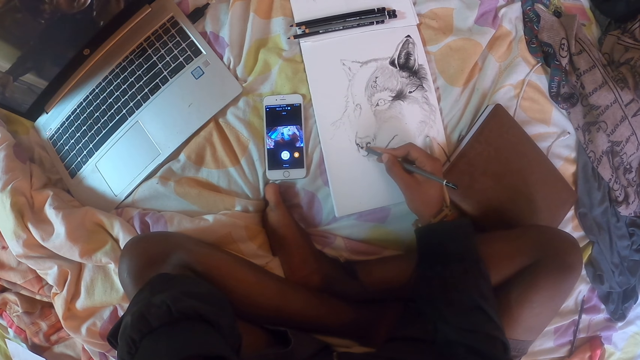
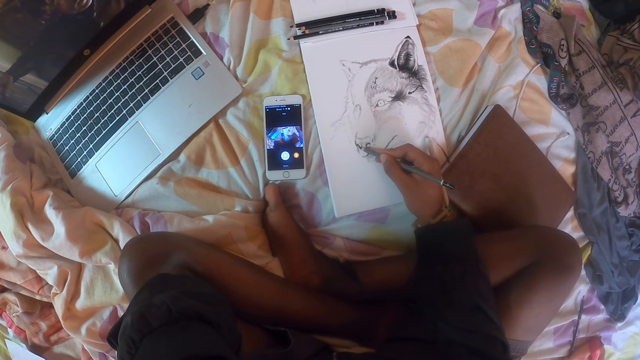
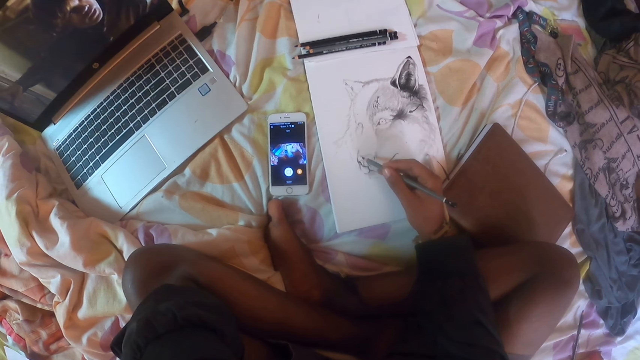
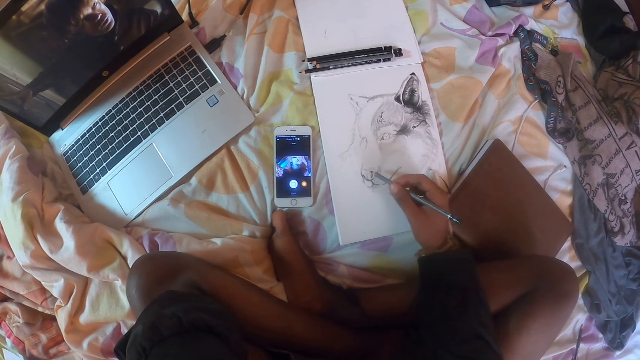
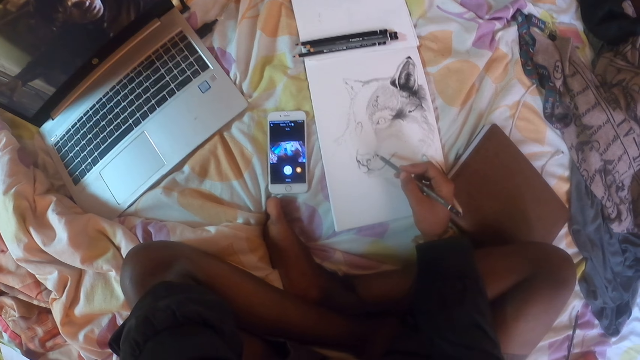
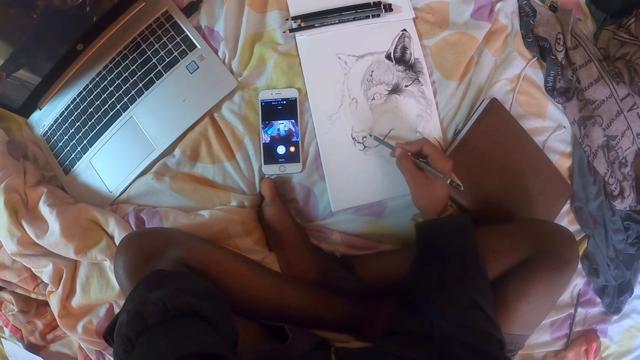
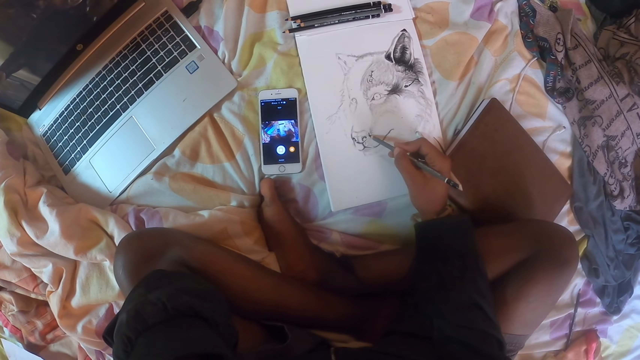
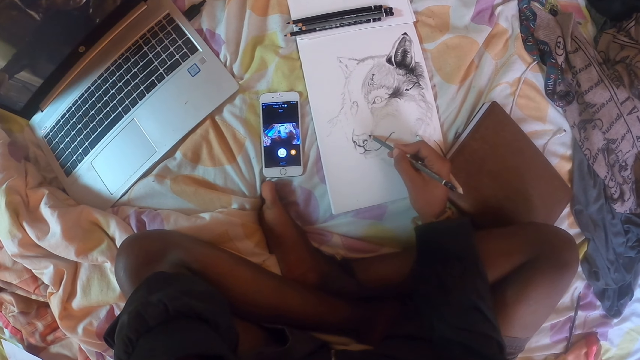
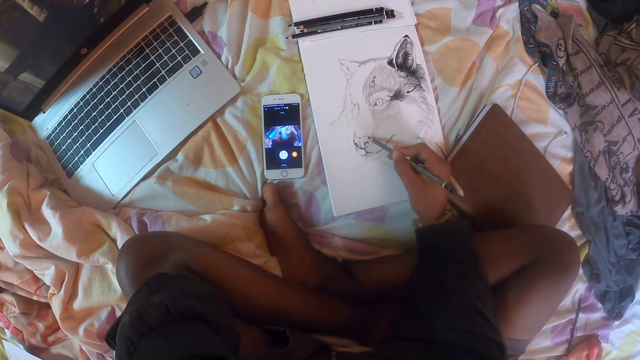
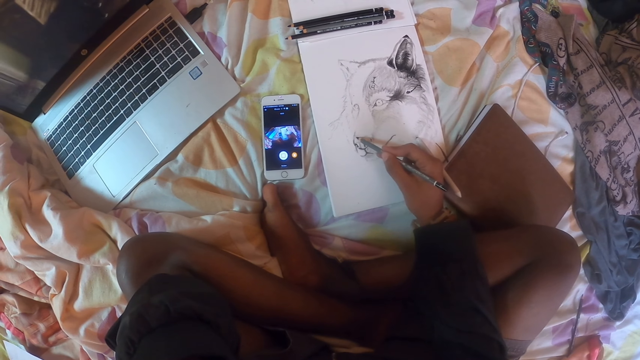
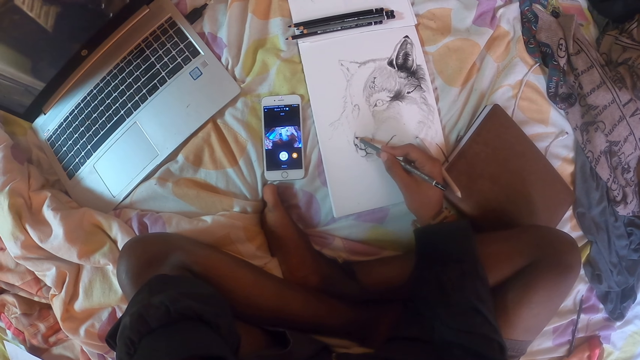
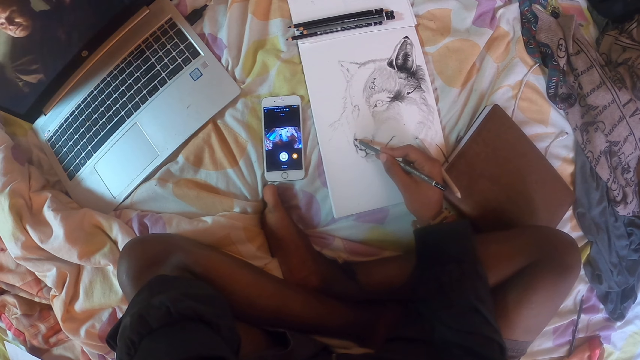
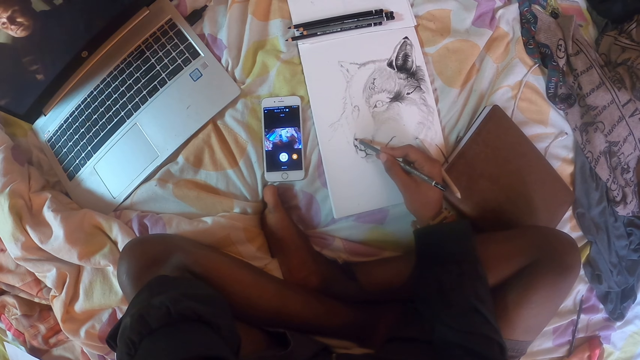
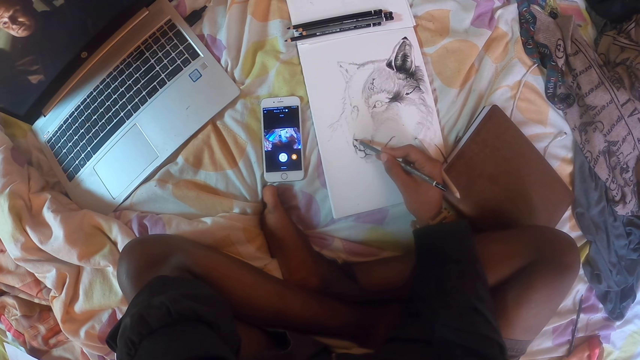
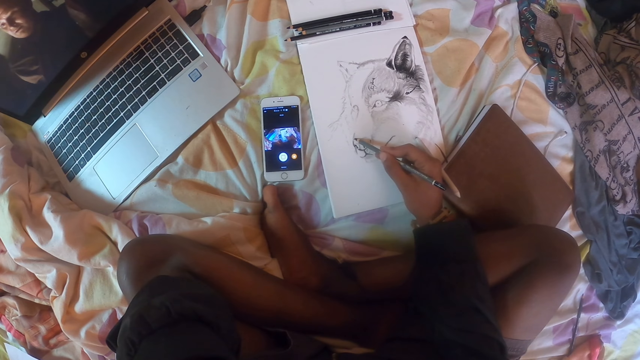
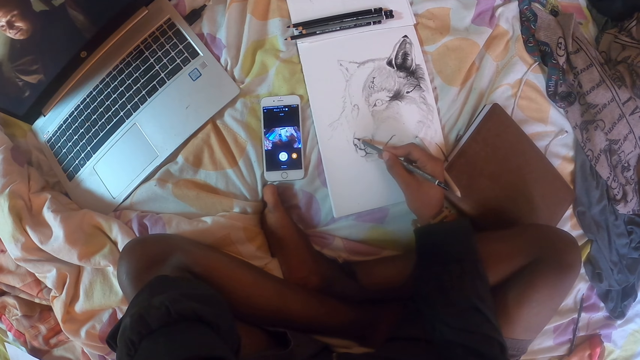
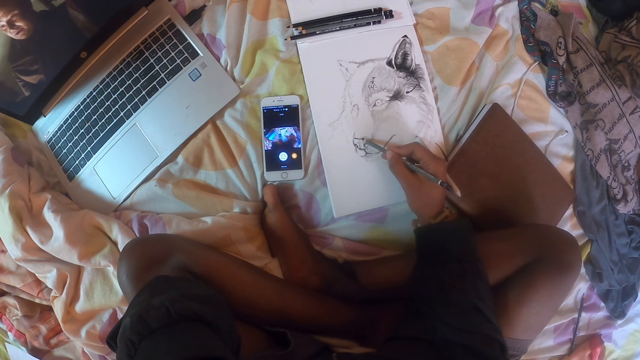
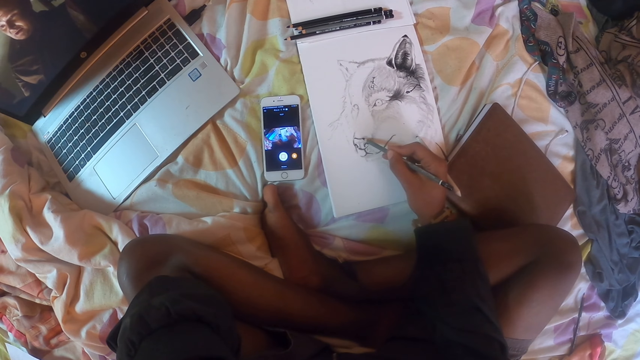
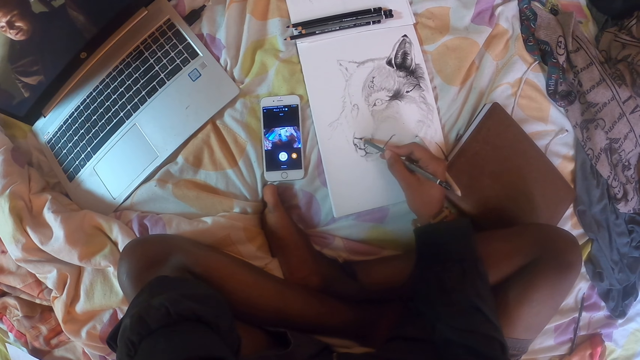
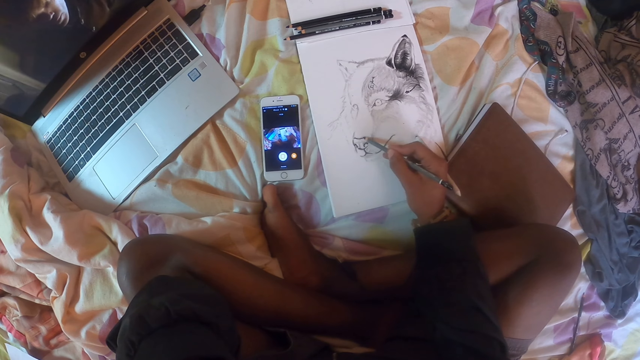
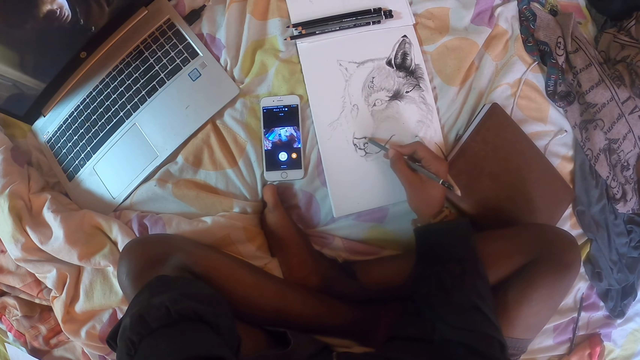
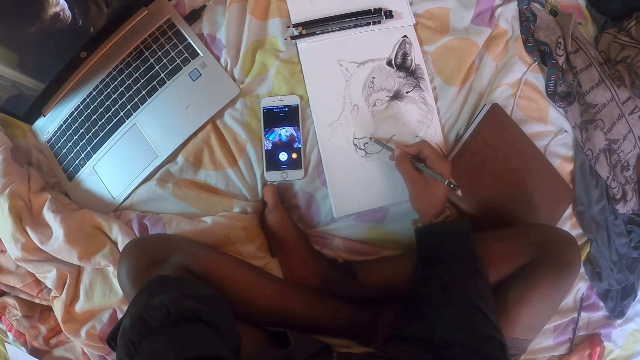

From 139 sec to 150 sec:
The camera wearer moves the pencil away from the picture. They draw using the drawing pencil.

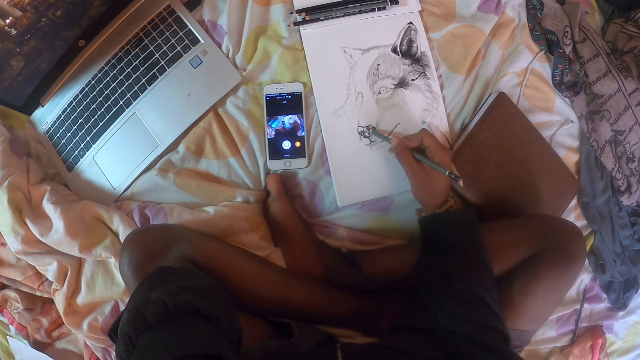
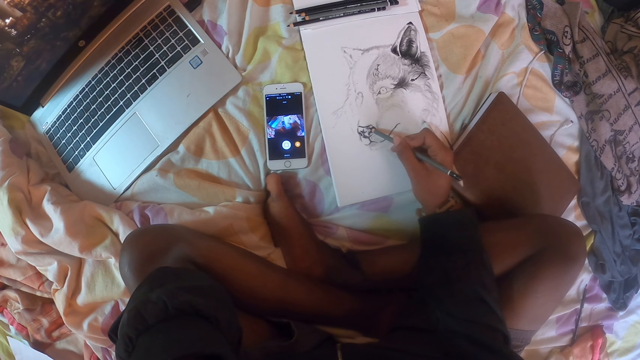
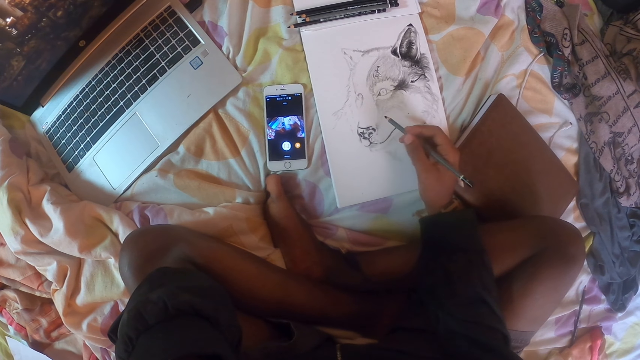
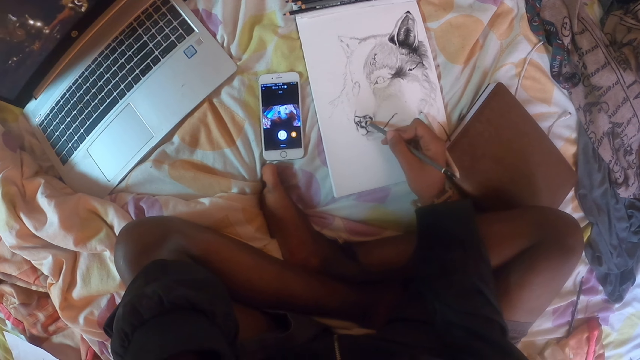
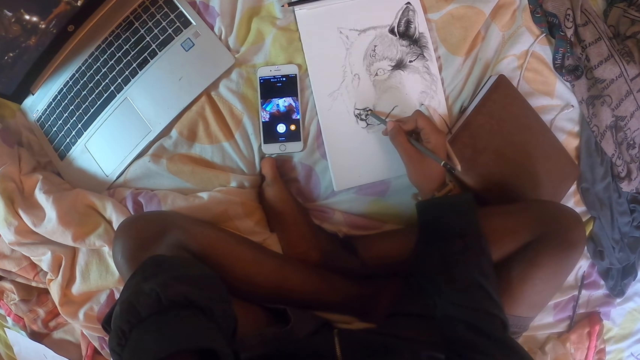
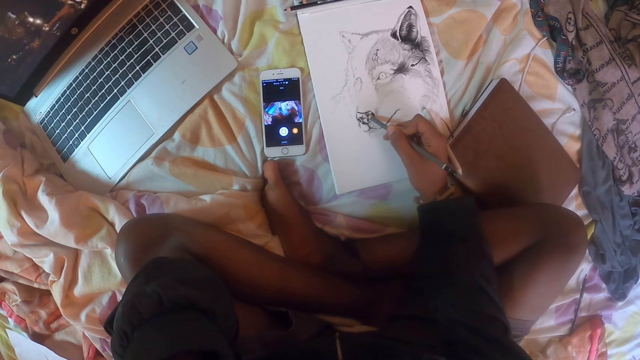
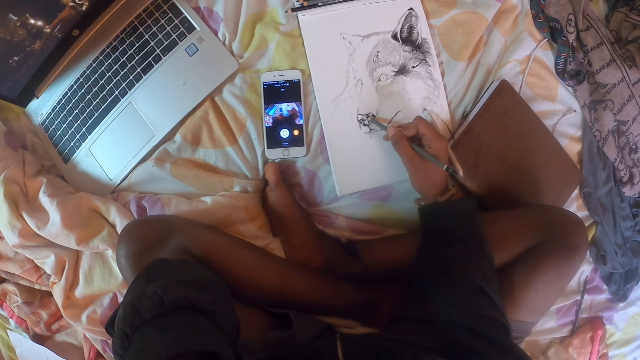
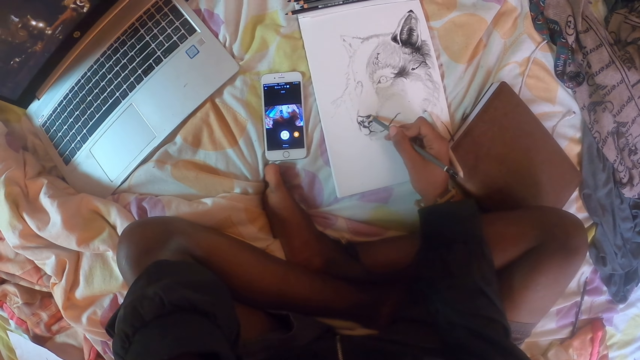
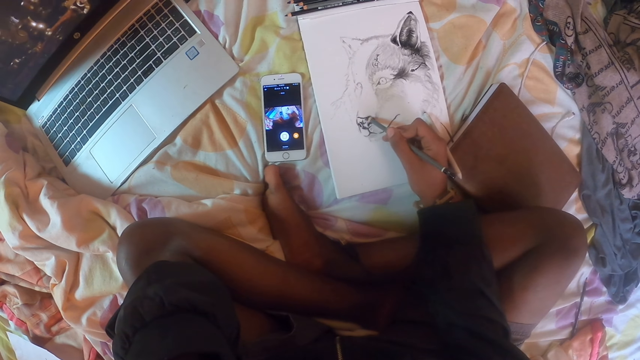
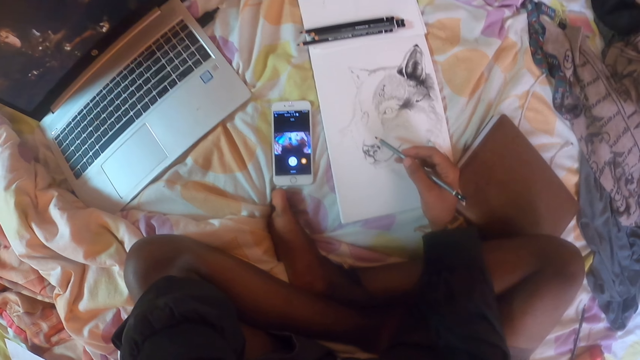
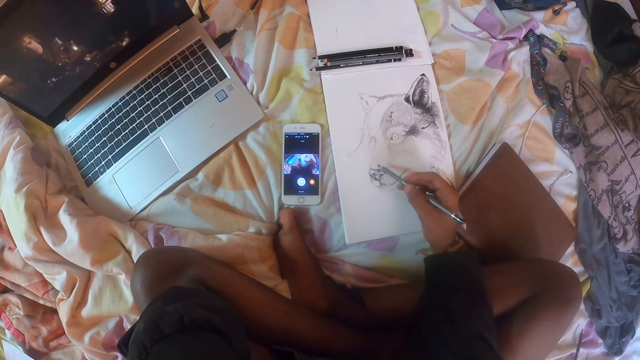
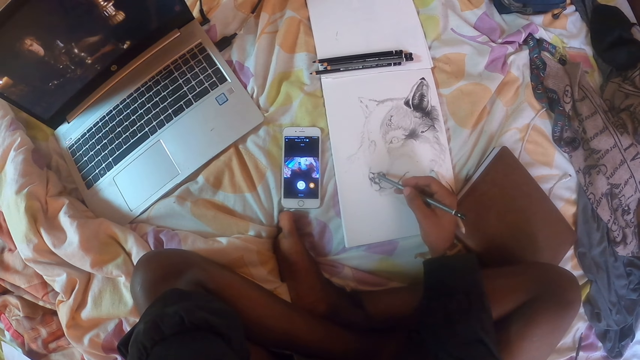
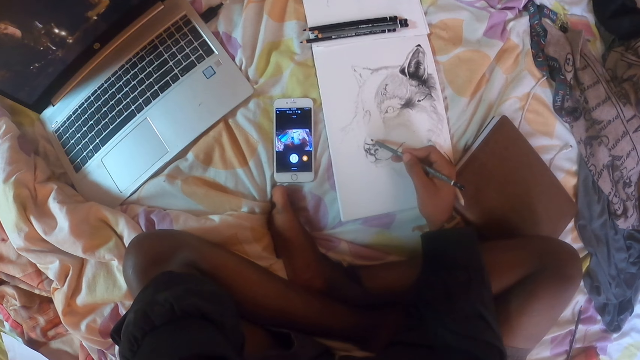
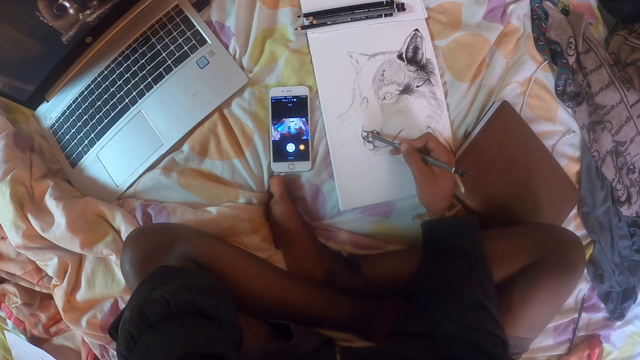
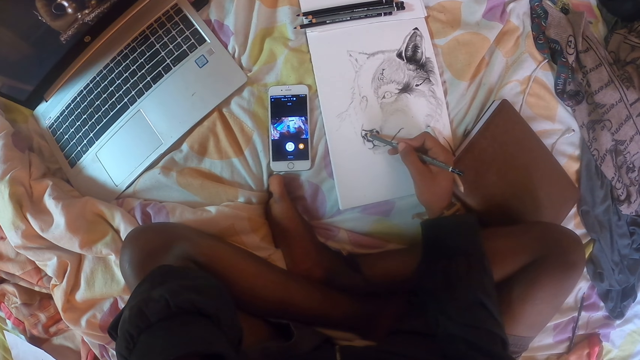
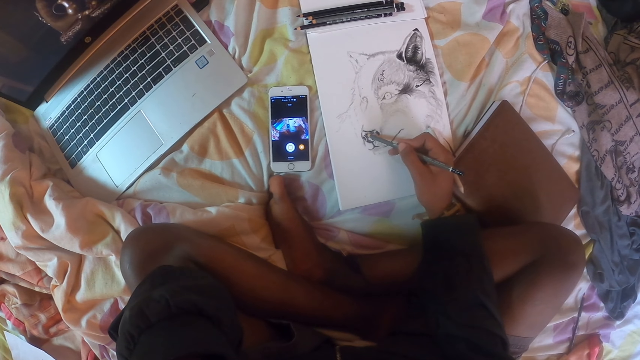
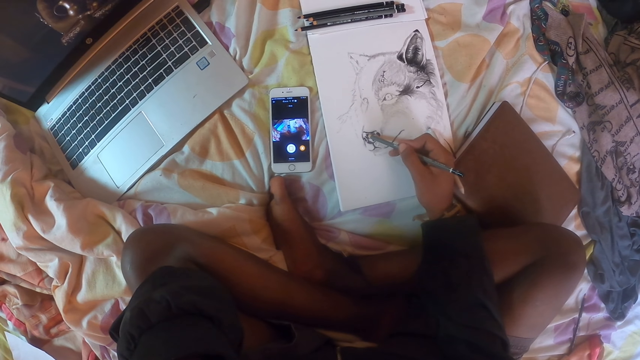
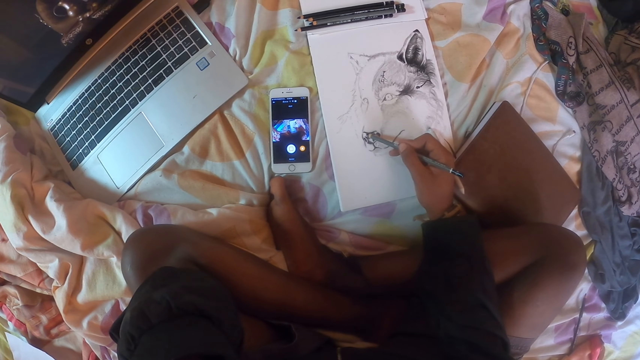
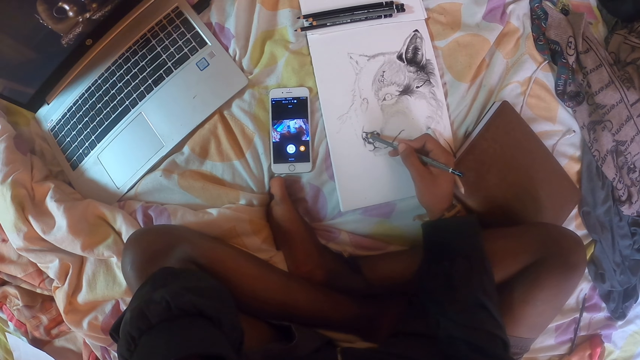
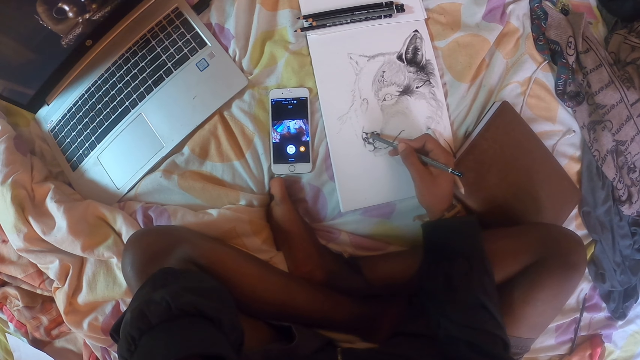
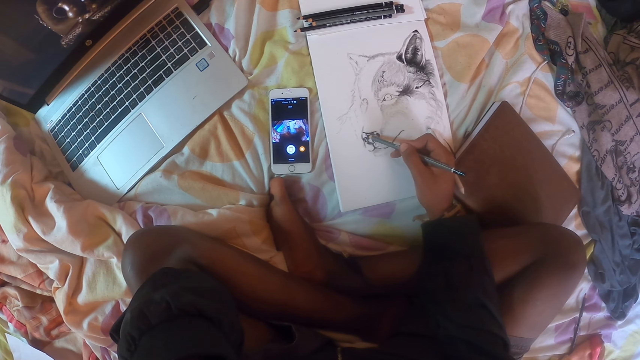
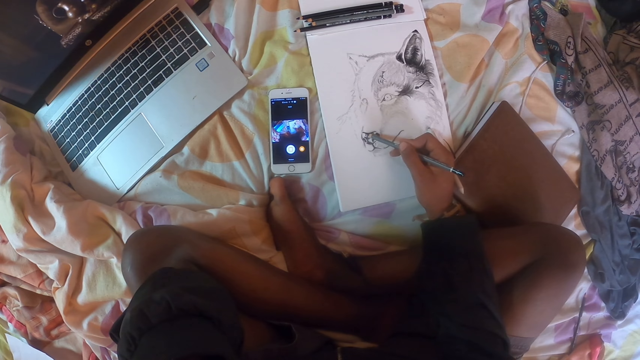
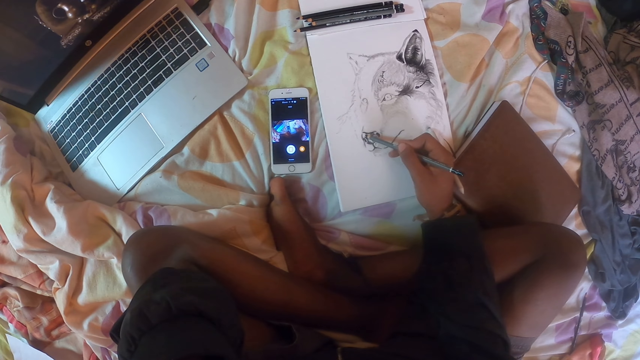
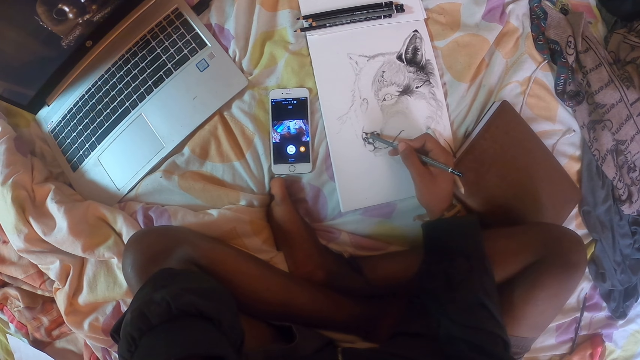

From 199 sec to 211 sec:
The camera wearer moves the pencil away from the picture. They draw using the drawing pencil. They move the pencil away from the picture. They draw using the drawing pencil.
